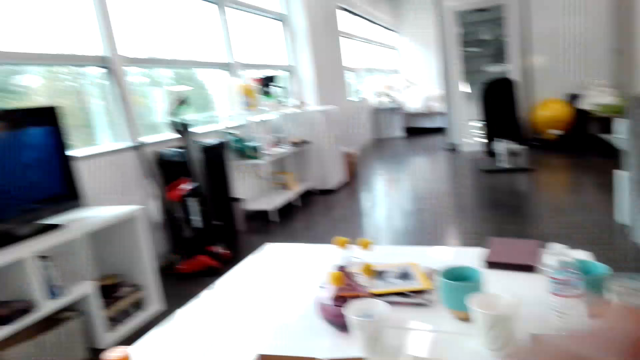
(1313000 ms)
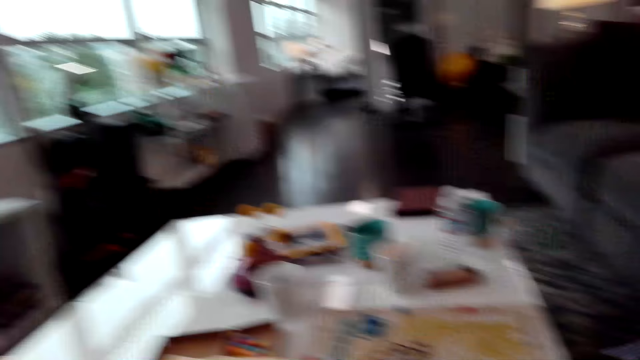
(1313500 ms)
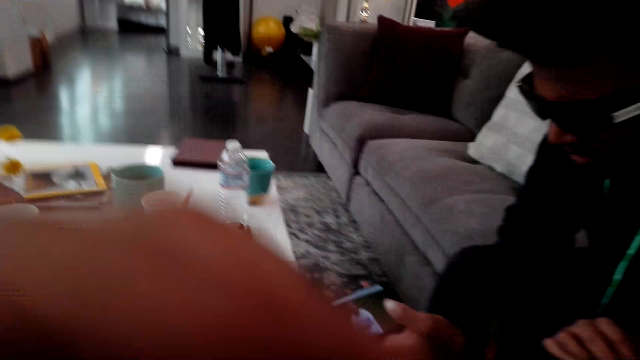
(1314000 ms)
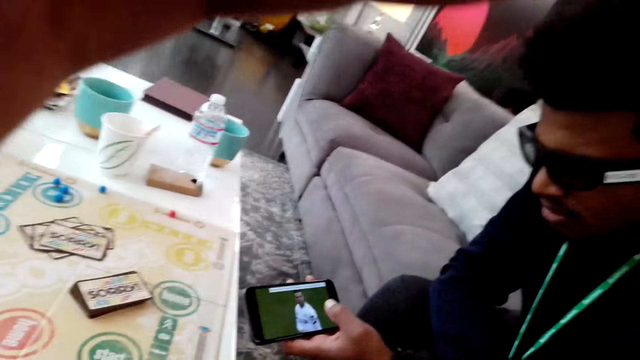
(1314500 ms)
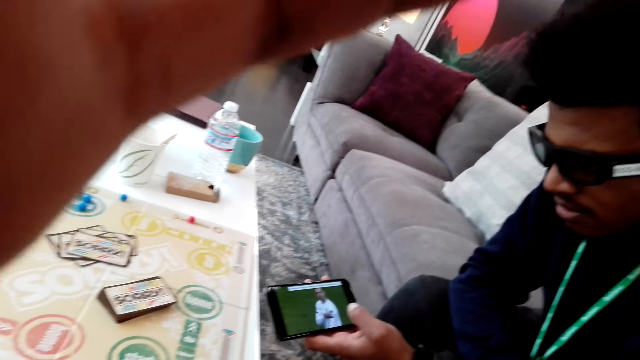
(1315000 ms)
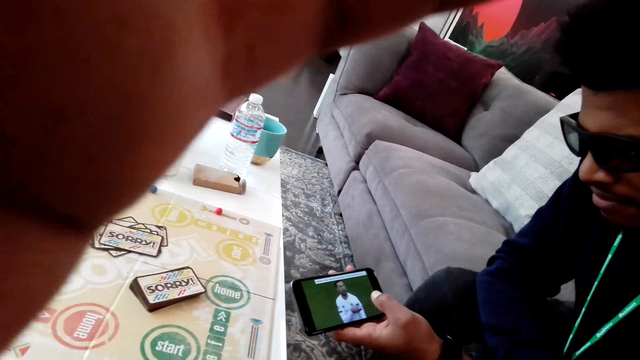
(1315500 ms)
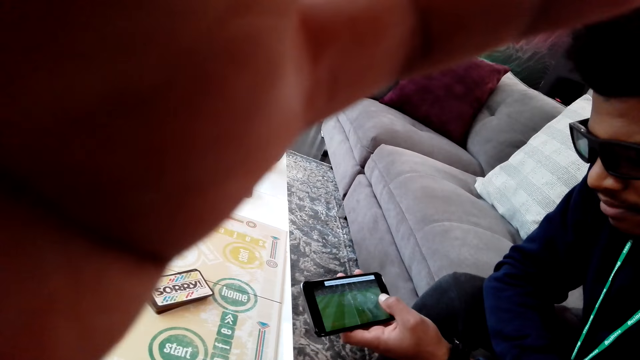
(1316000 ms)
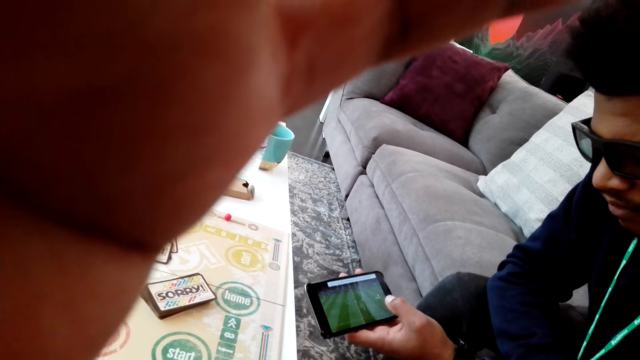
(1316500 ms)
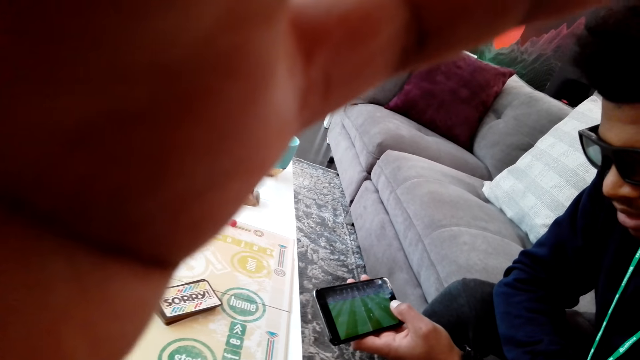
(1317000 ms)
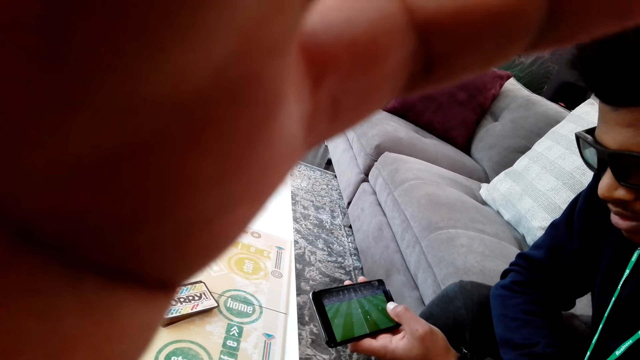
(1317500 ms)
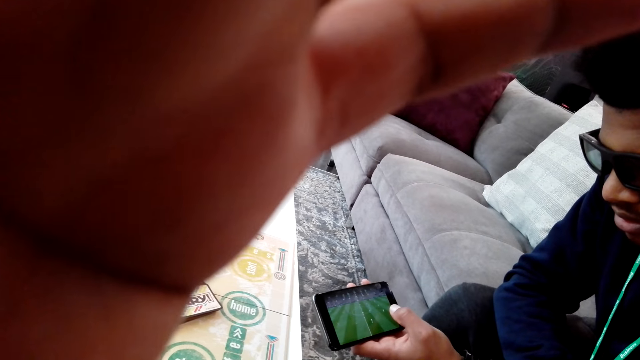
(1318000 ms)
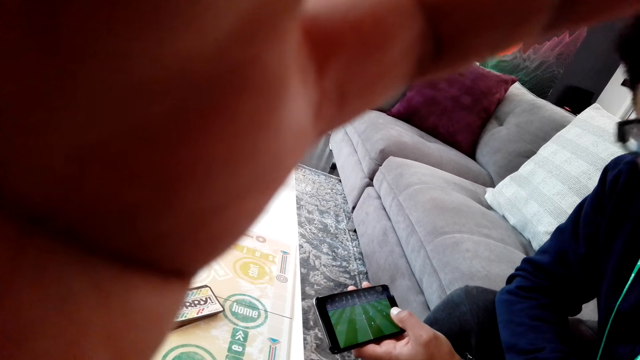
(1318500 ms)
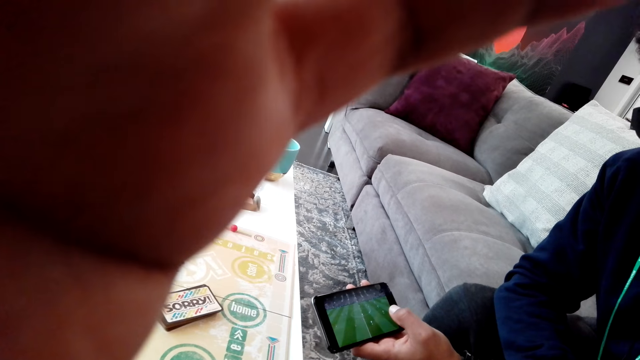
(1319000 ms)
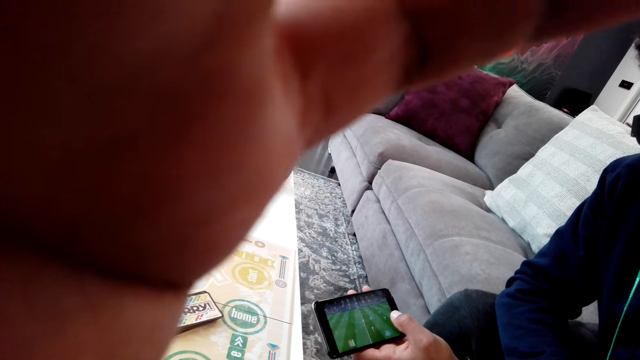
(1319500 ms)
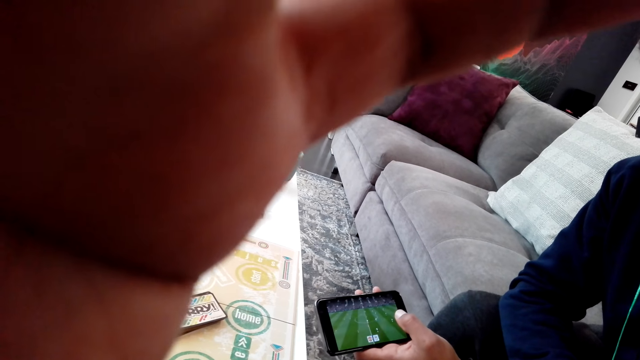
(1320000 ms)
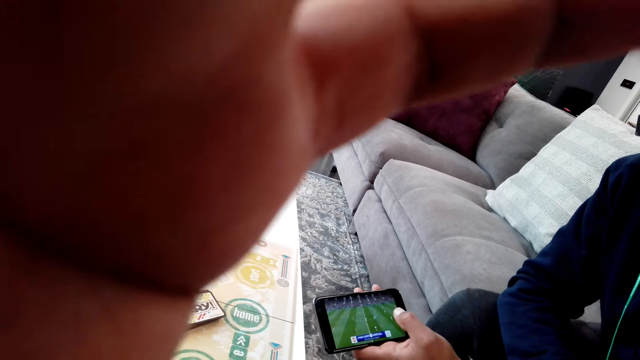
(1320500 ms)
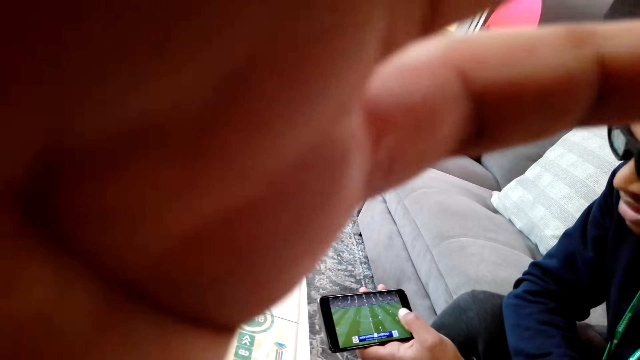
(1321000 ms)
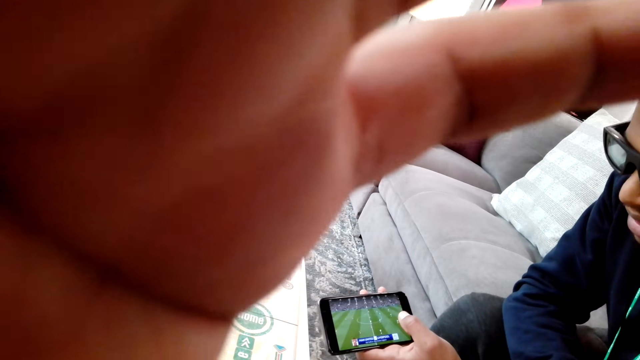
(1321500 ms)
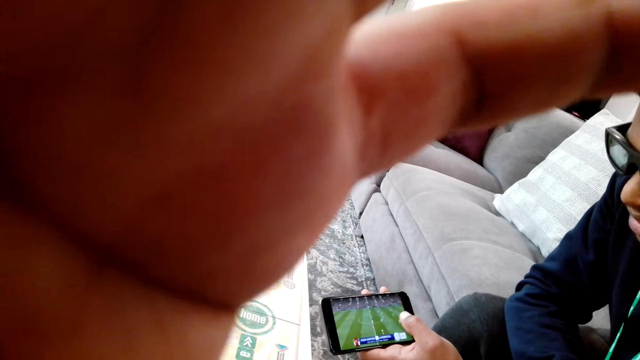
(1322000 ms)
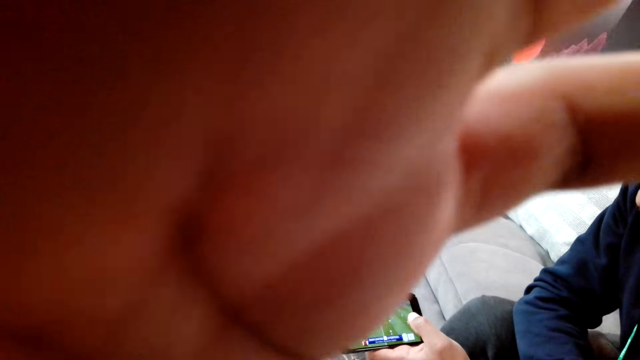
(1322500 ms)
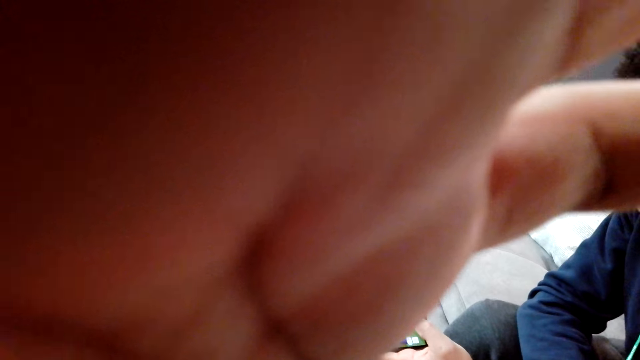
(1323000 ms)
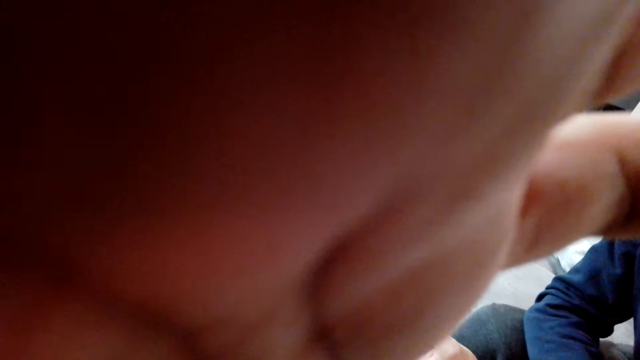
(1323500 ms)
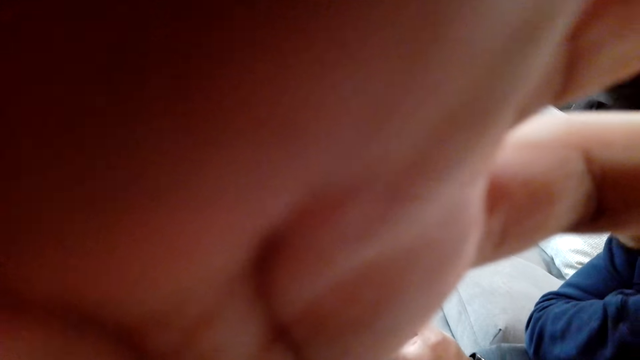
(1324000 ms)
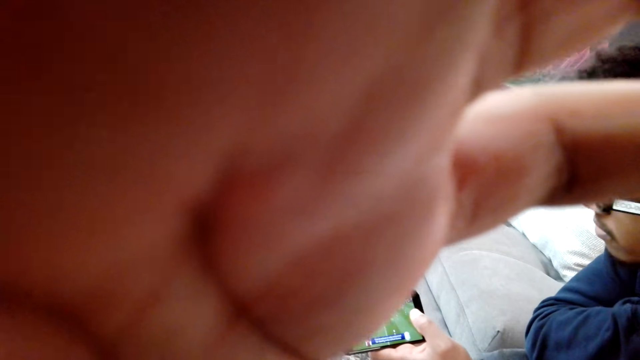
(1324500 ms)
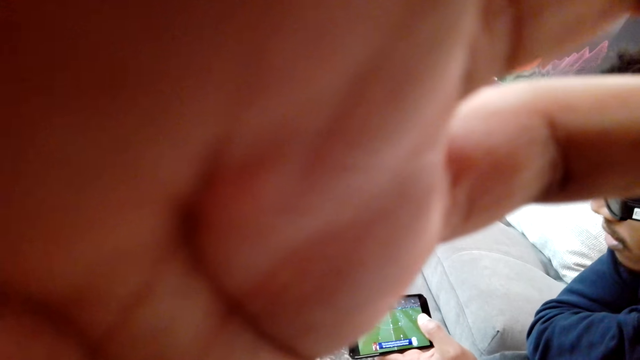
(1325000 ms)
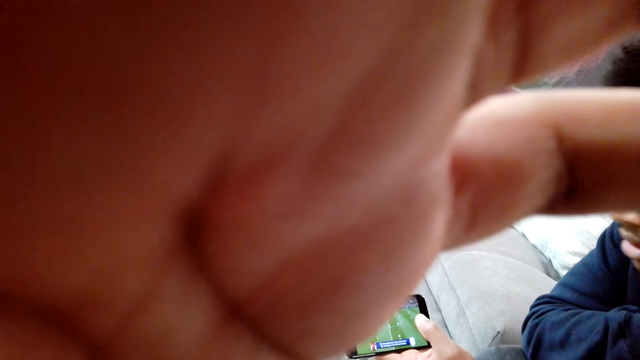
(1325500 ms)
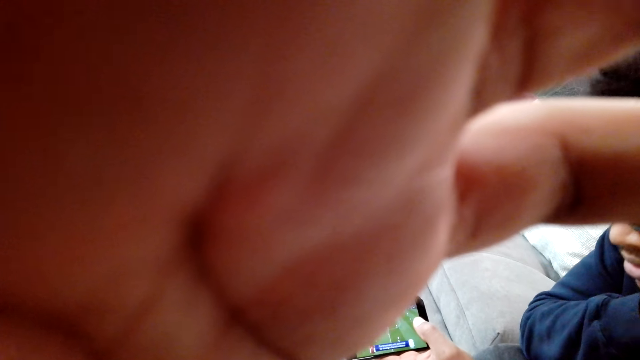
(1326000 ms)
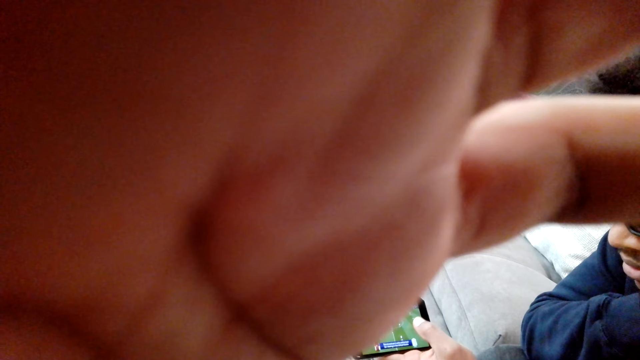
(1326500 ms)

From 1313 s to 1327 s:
The camera wearer drops a hand. They lift their hands. A man watches a game on a phone. The camera wearer raises a hand.

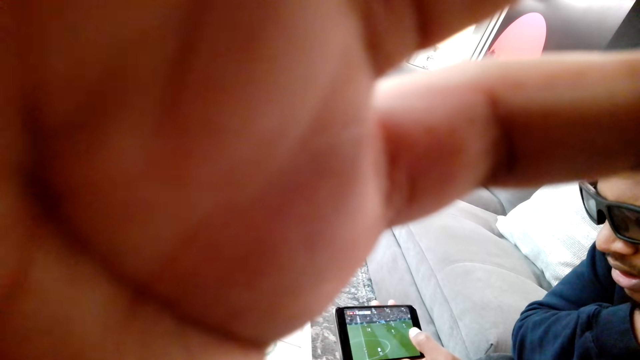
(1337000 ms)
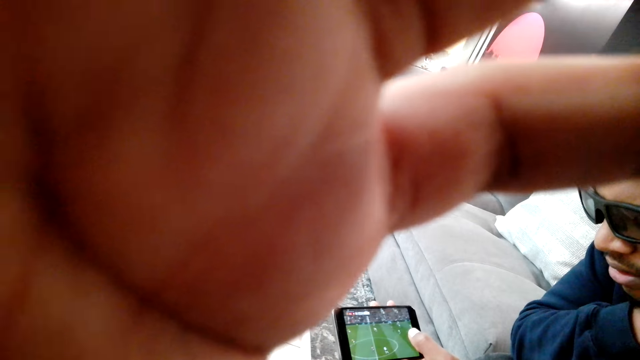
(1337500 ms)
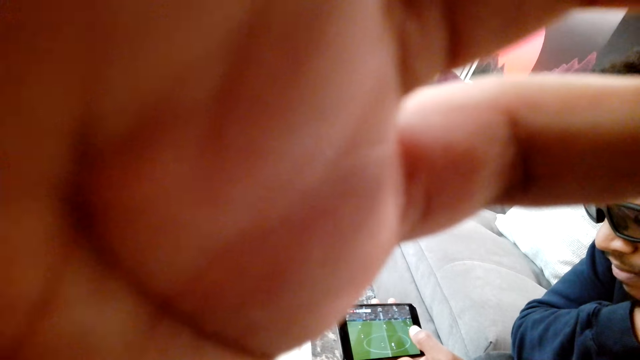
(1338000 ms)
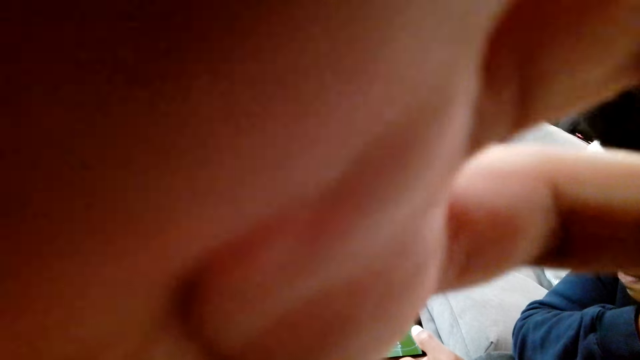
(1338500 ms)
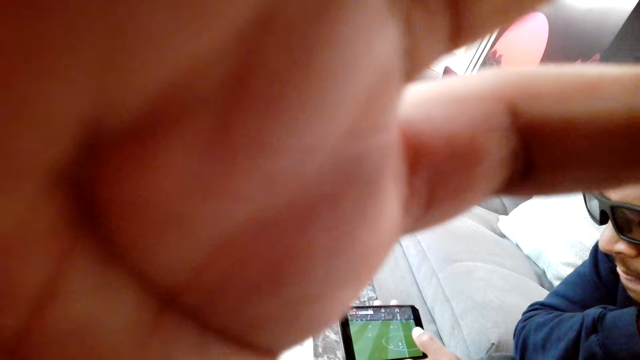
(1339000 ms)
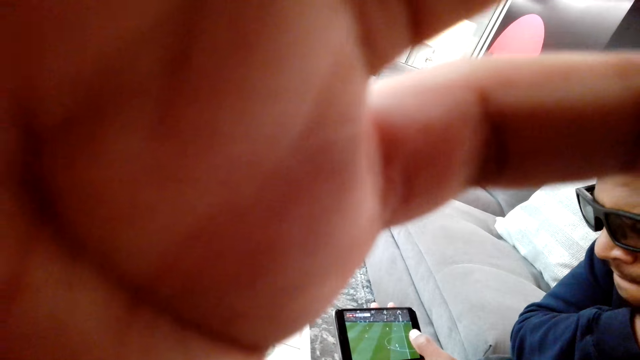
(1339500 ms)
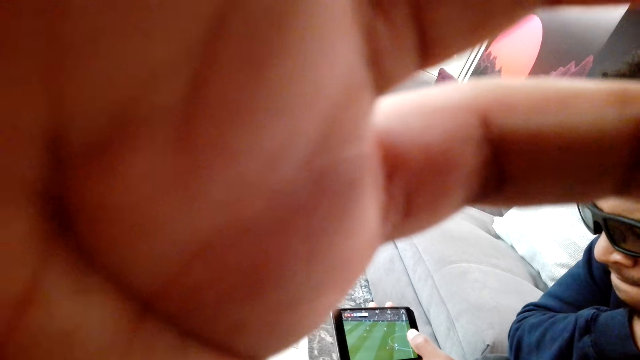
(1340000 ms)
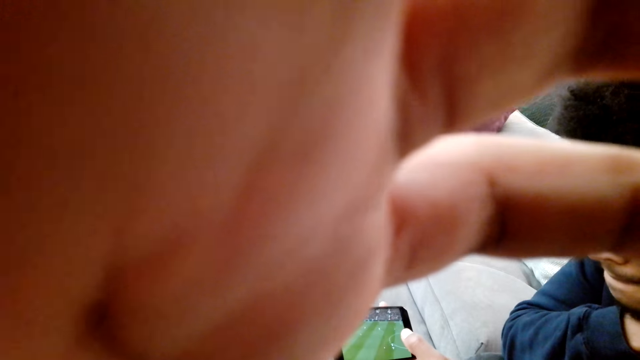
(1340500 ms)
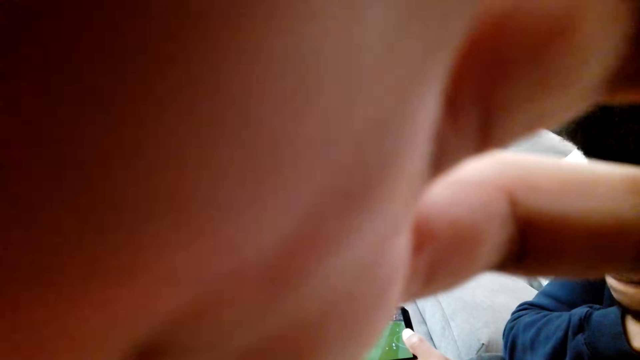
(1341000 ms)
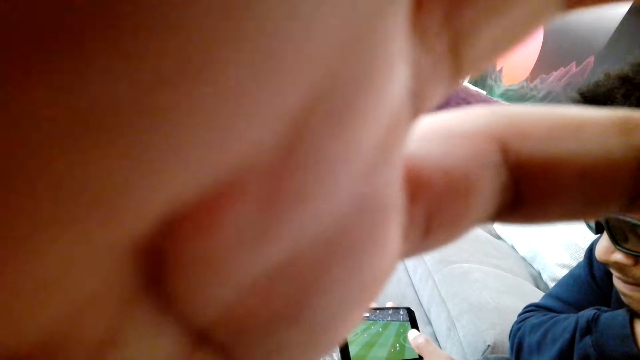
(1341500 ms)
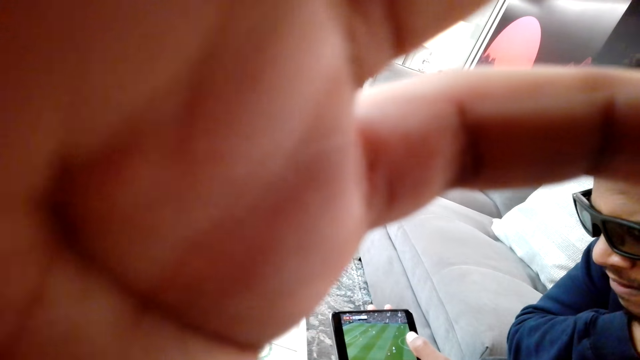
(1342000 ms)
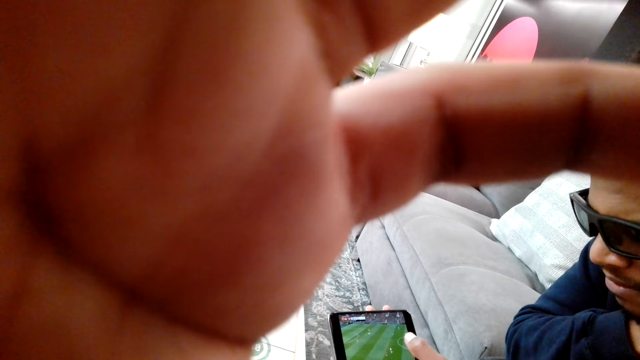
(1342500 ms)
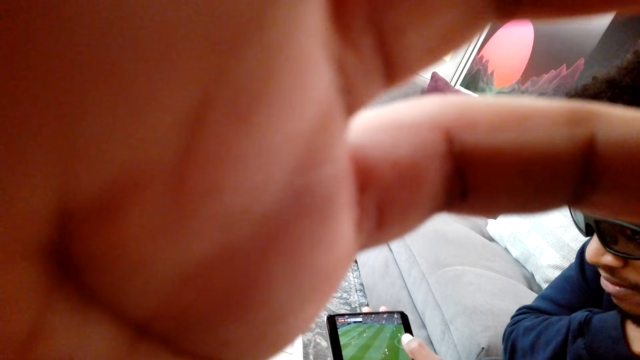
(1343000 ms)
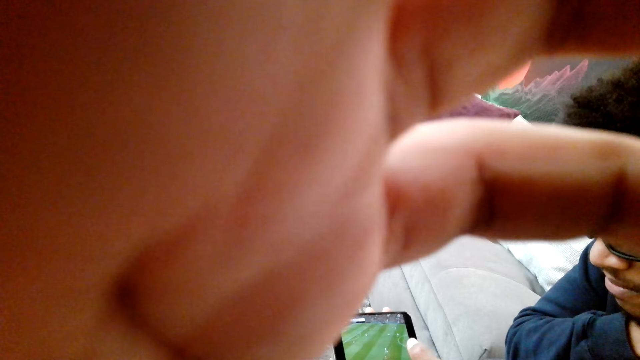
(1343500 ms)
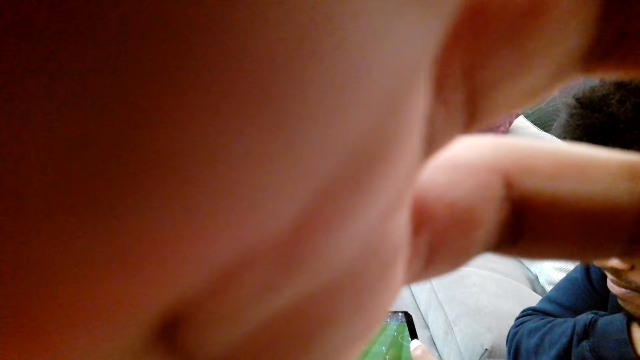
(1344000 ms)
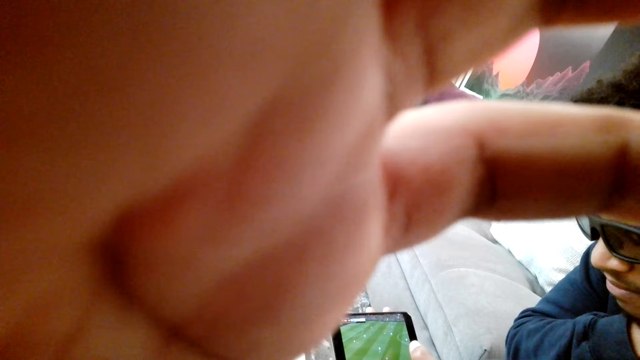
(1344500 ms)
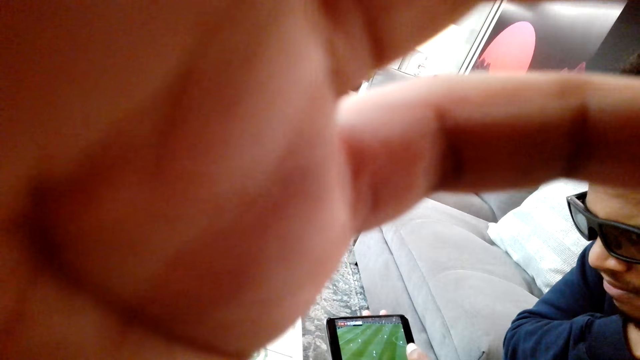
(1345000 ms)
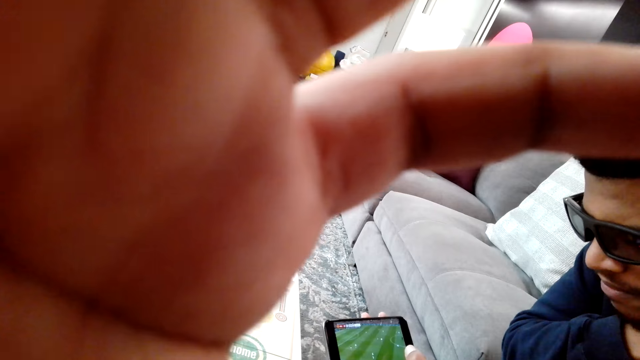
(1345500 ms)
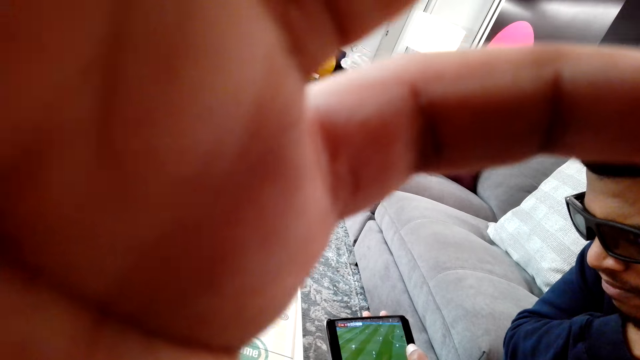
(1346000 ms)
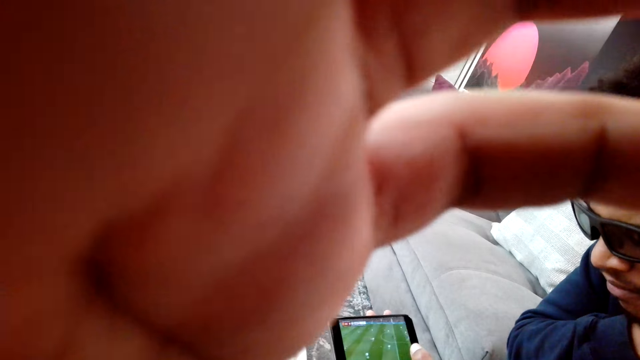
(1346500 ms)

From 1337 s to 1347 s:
A man shows a phone to the camera wearer.
